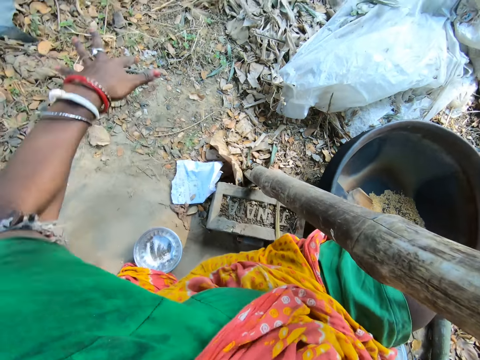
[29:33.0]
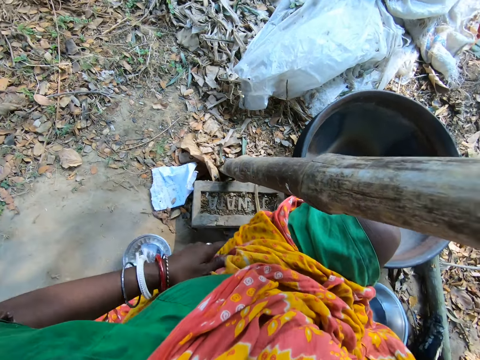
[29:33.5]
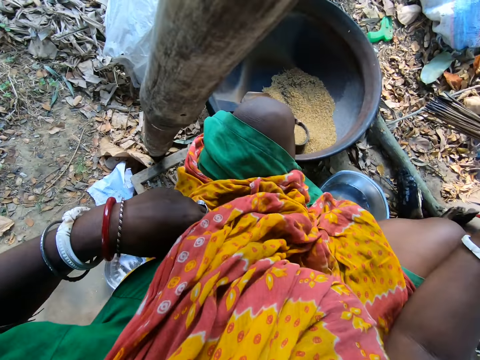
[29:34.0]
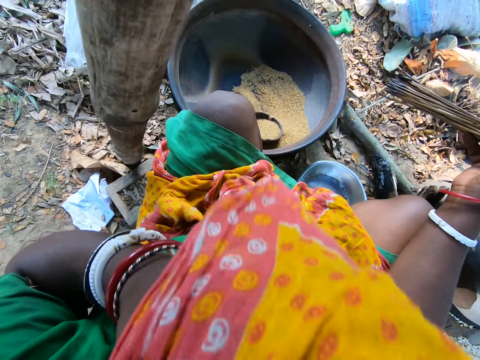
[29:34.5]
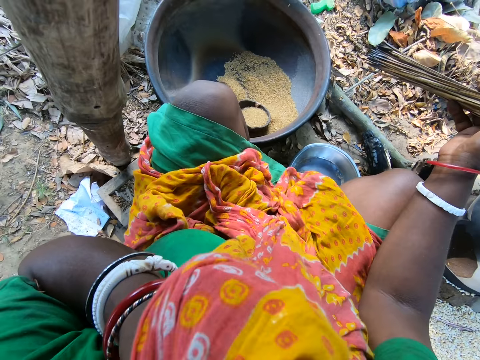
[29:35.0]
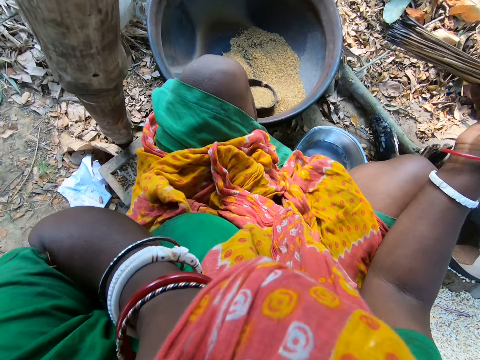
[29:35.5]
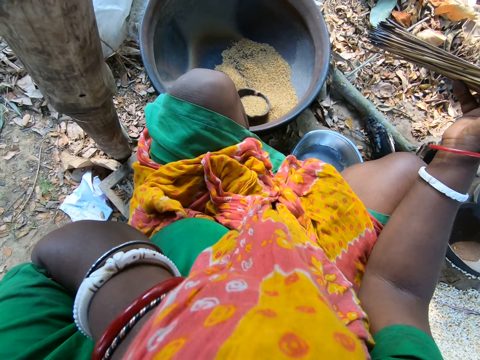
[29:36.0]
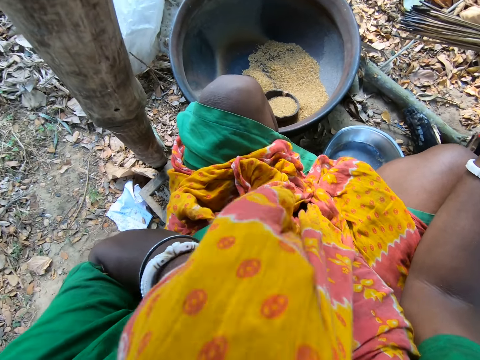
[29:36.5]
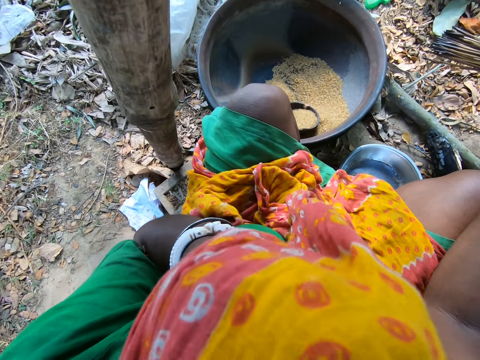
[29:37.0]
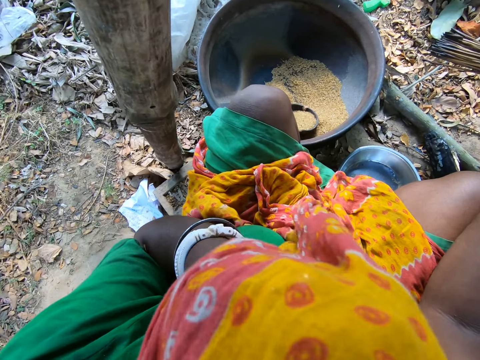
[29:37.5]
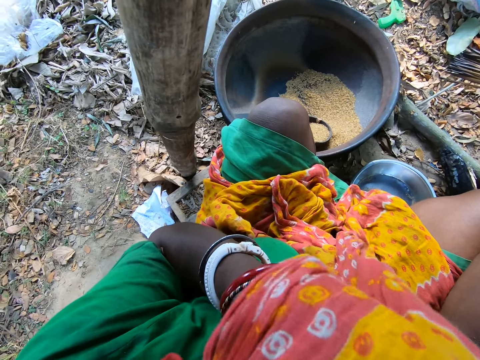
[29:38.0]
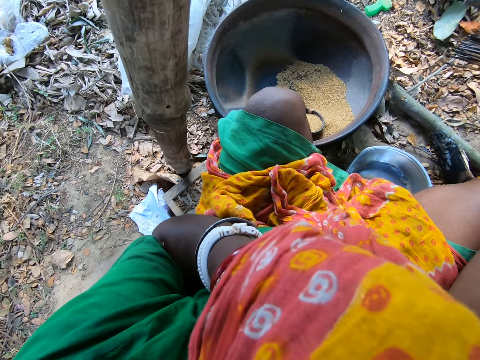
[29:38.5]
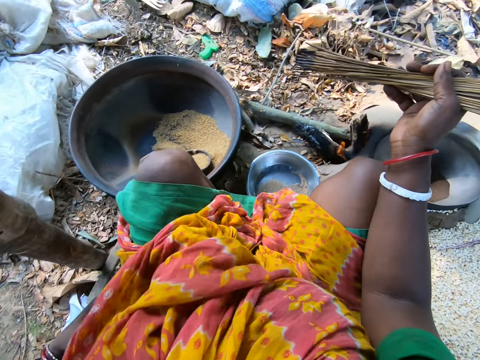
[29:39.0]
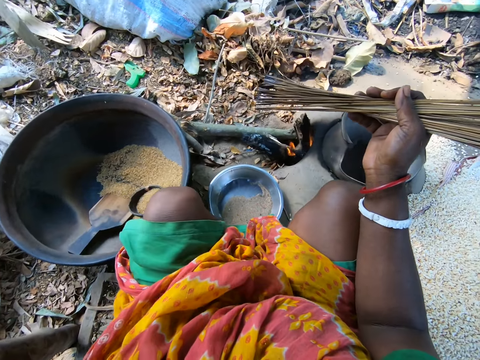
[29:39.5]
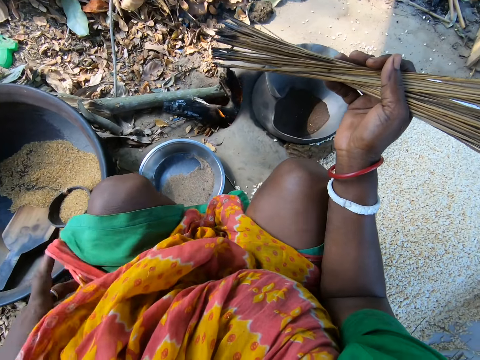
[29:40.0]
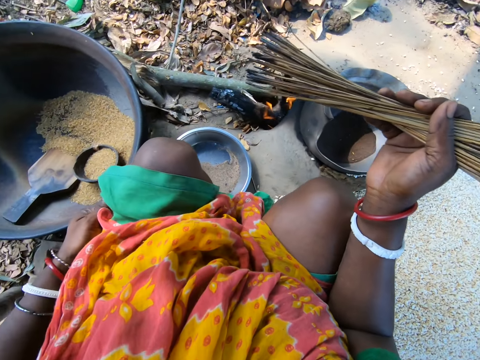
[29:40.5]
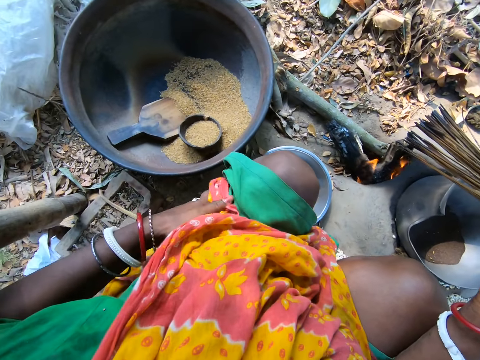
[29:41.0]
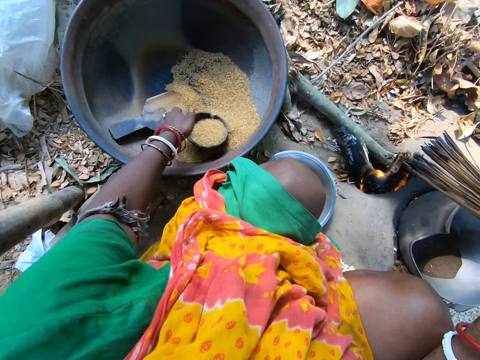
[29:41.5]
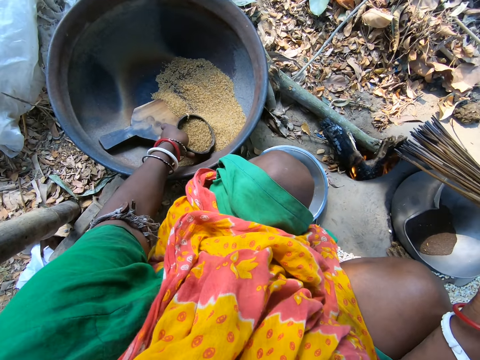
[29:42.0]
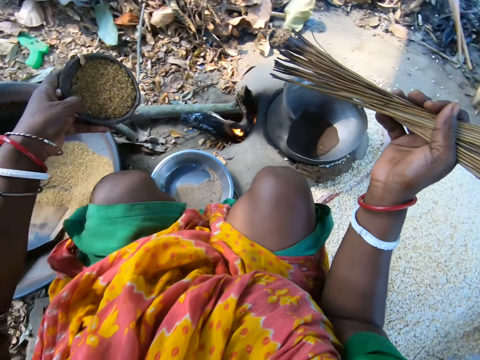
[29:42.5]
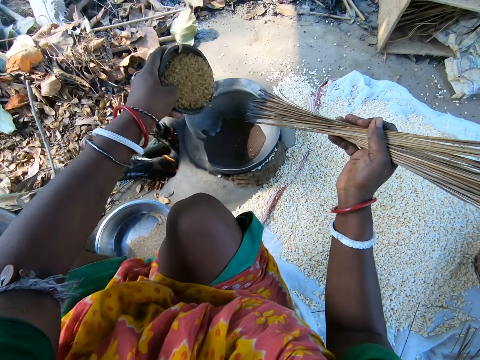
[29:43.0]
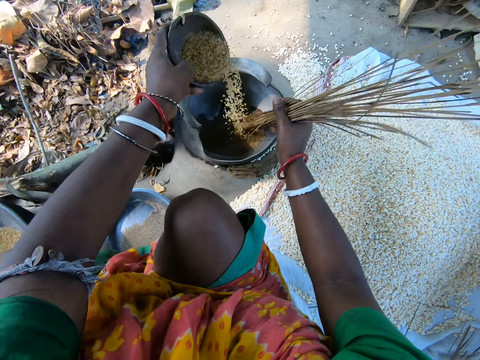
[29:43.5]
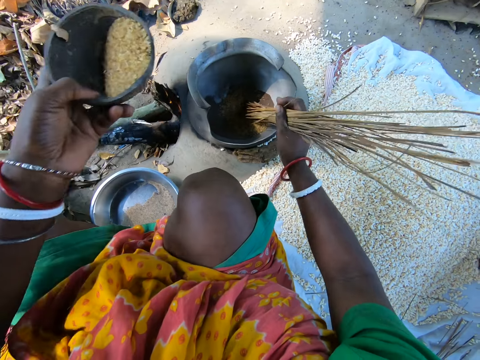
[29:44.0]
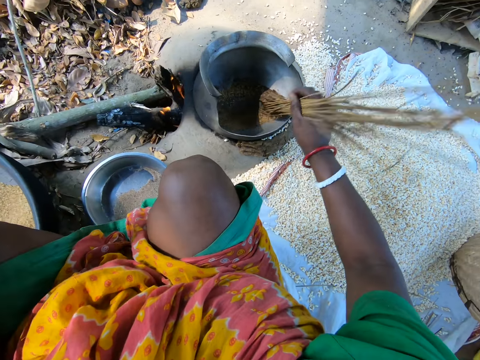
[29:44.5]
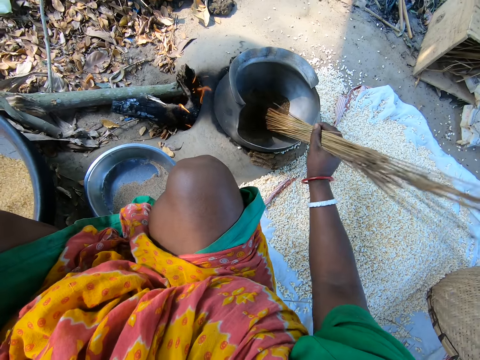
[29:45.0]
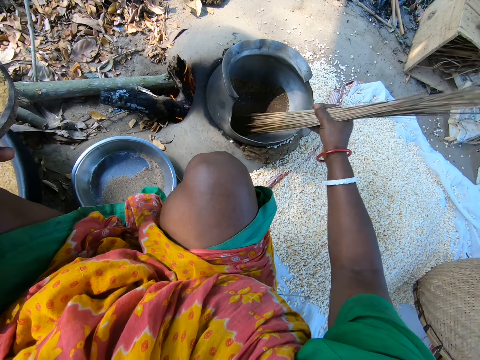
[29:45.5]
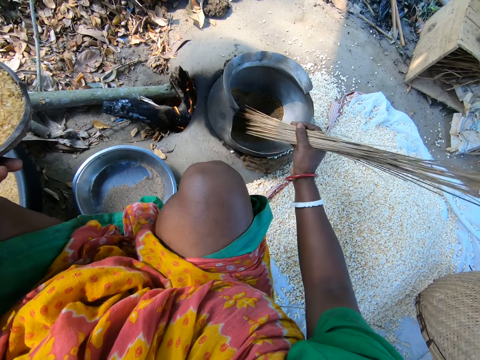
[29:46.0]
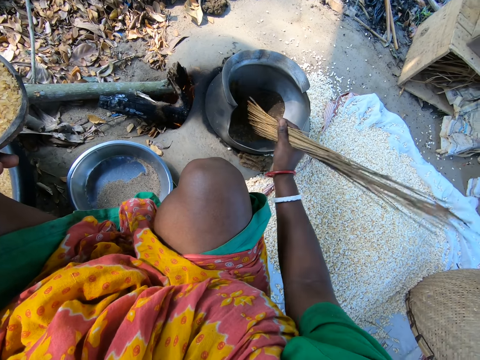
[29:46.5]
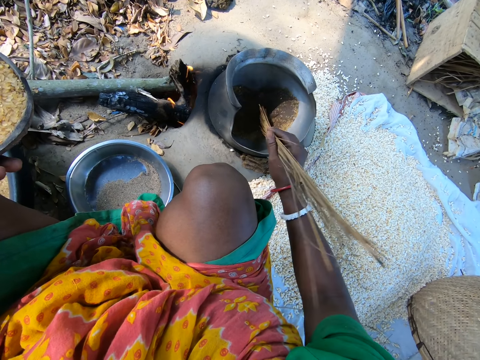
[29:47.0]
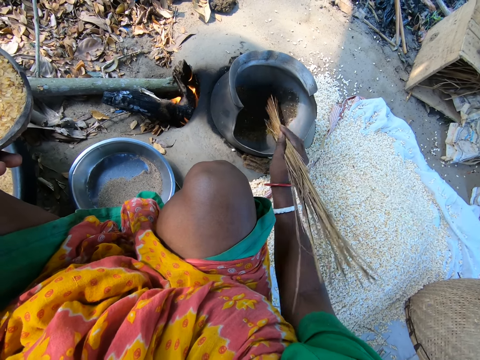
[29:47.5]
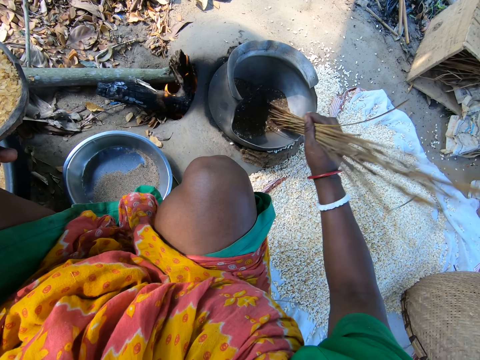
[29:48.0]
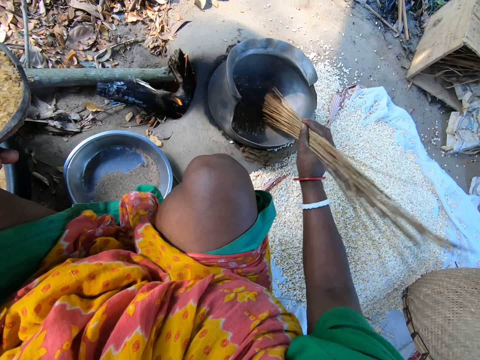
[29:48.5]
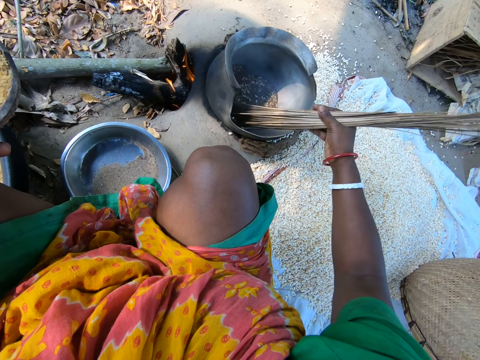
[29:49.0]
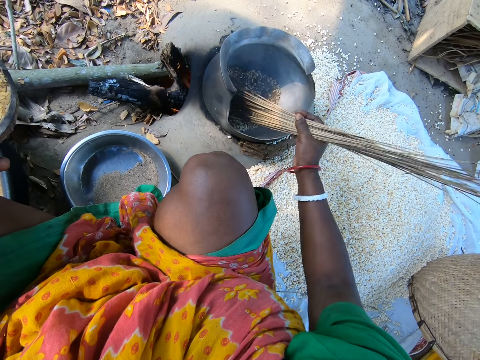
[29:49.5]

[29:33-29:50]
The camera wearer lowers her hand. She wipes her hand on her clothes, holds the cloth, and wipes her nose with the cloth. She lowers her hand. She wipes her hand on the cloth. She picks up the bowl of rice from the basin on the floor. She pours the rice in the bowl into the cooking pot. She mixes the Asian rice in the cooking pot with the broom sticks in her hand.

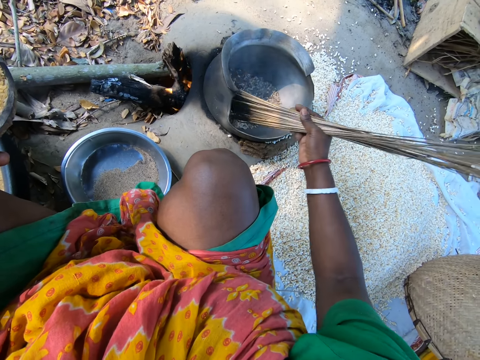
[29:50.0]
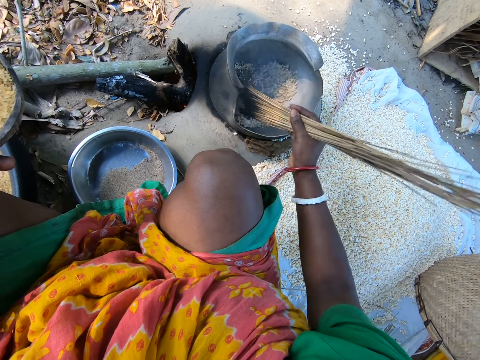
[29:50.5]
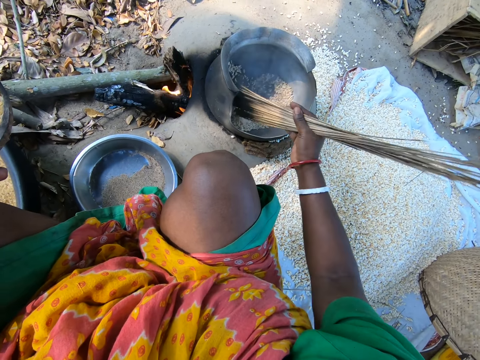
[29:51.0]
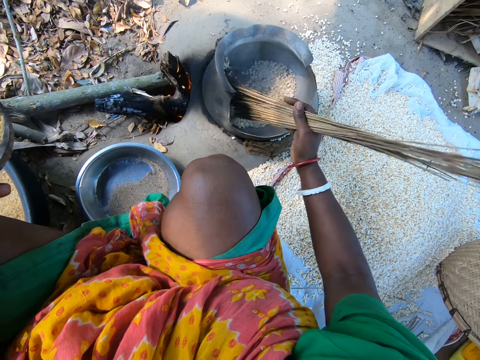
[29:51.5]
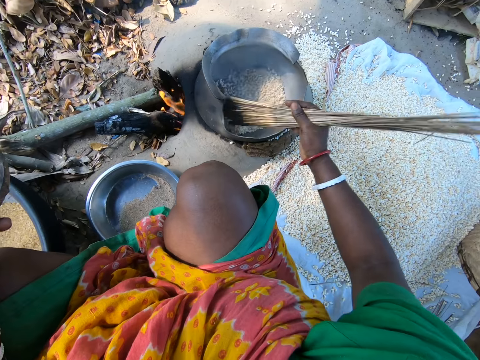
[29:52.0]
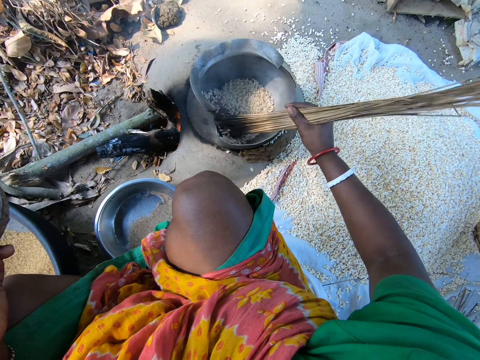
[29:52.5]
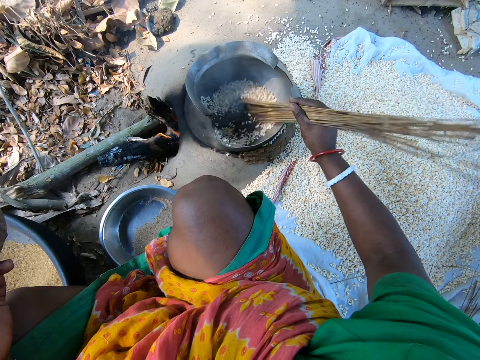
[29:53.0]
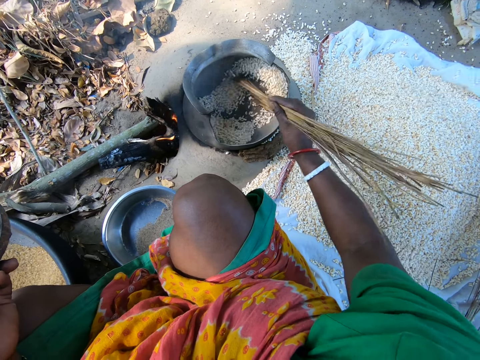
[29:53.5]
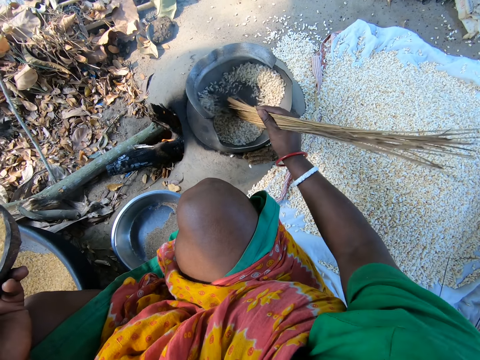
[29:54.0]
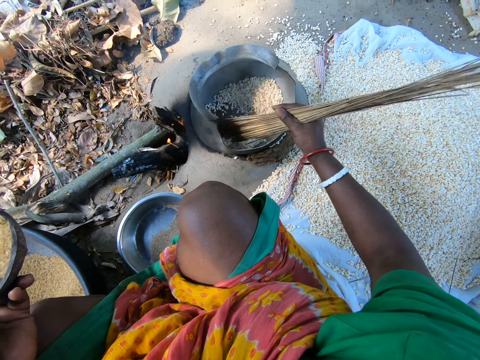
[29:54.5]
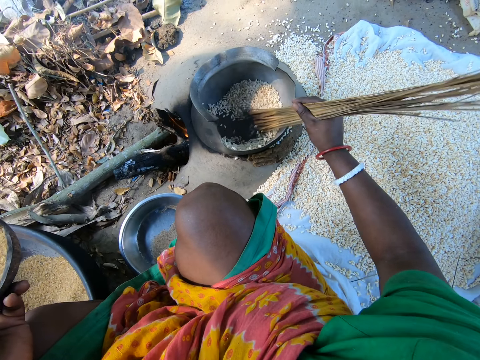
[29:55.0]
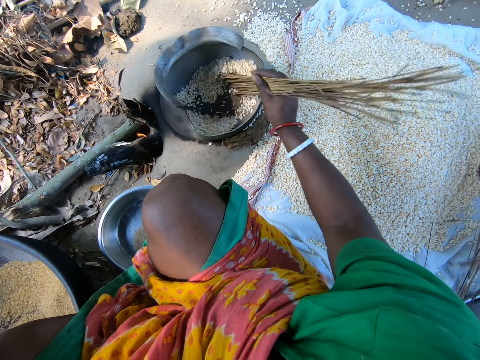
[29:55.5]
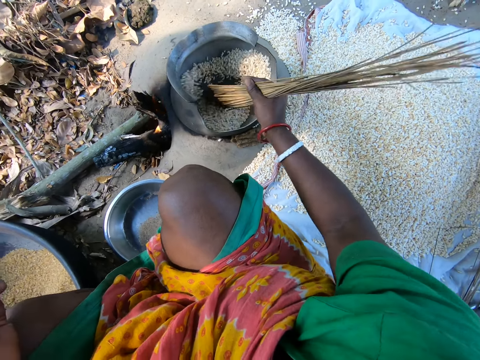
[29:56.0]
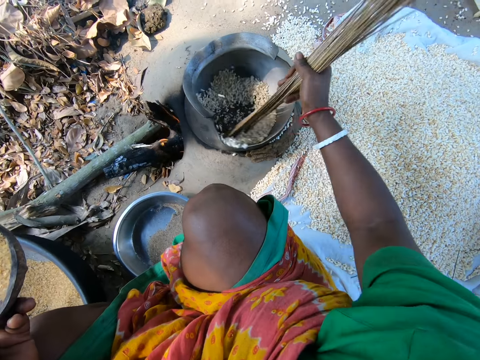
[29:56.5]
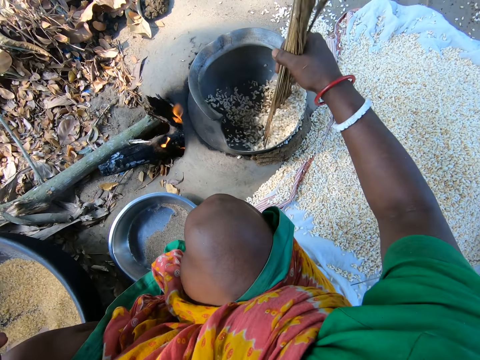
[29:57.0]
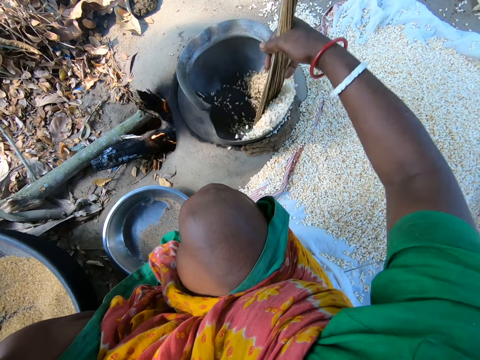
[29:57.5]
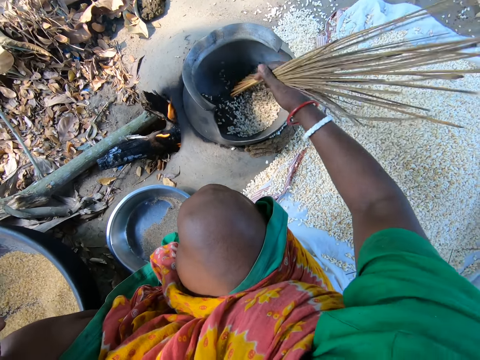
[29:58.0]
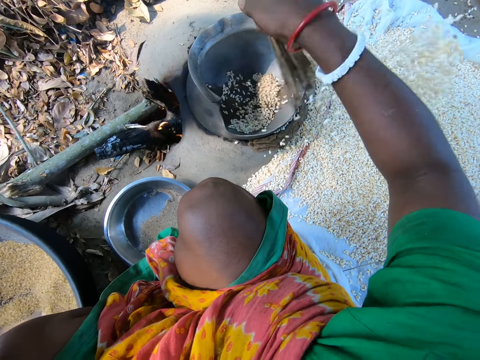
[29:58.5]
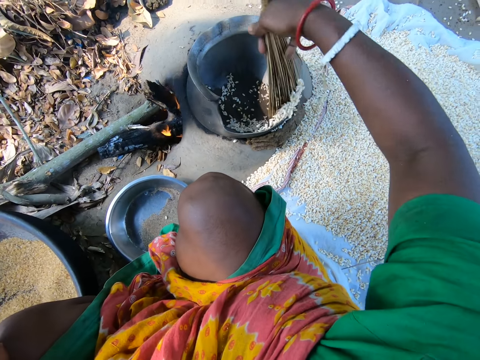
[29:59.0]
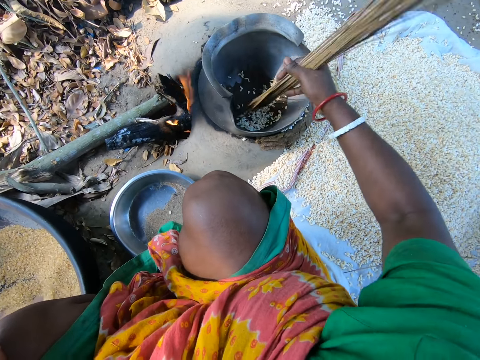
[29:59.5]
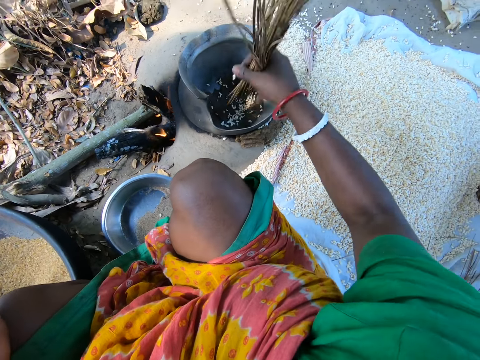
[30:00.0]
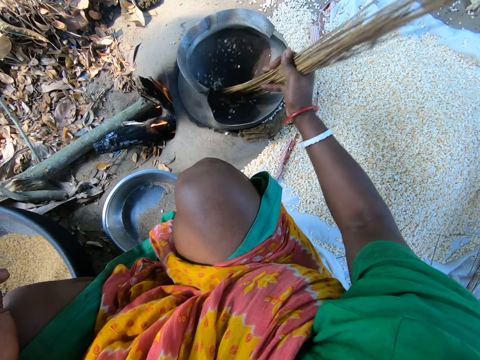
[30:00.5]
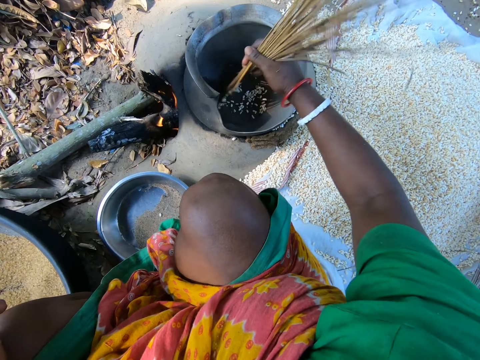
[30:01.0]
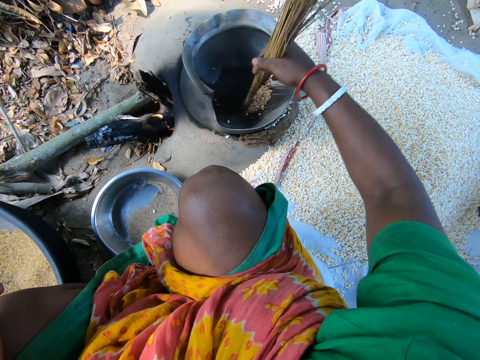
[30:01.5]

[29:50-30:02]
The camera wearer removes the rice or grains from the cooking pot with the broom sticks. They stir the grains.
